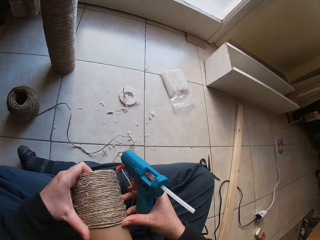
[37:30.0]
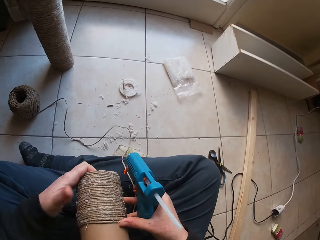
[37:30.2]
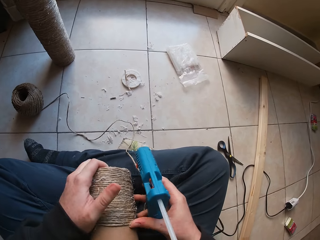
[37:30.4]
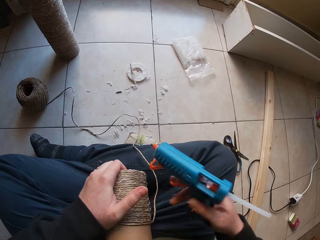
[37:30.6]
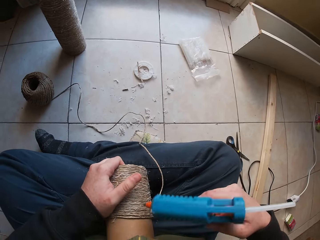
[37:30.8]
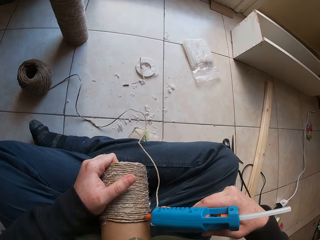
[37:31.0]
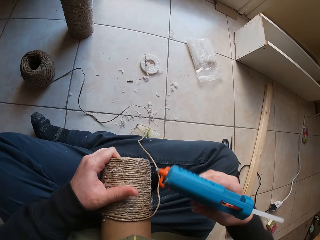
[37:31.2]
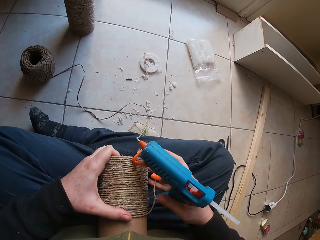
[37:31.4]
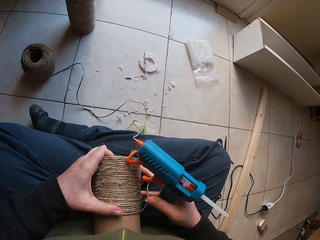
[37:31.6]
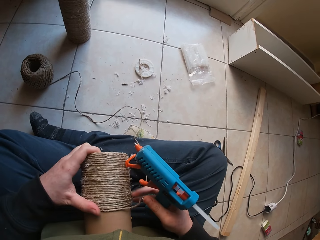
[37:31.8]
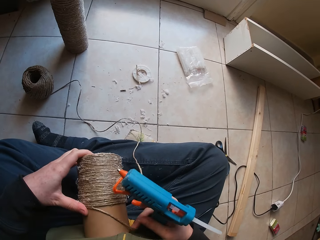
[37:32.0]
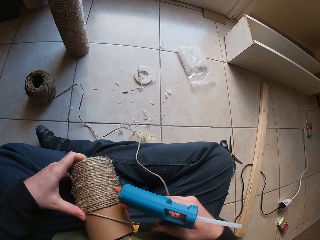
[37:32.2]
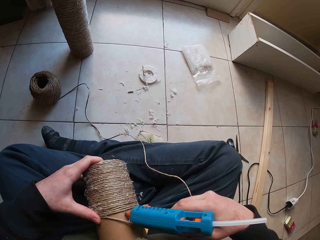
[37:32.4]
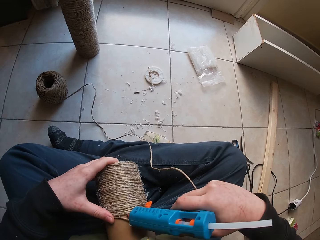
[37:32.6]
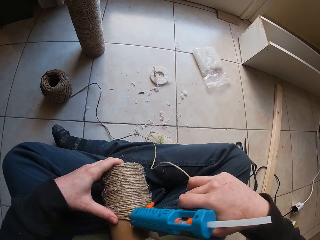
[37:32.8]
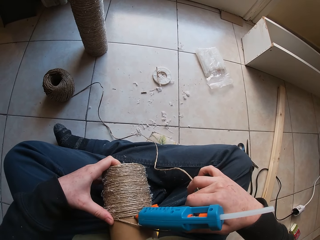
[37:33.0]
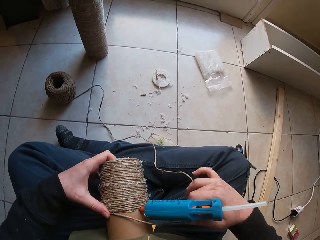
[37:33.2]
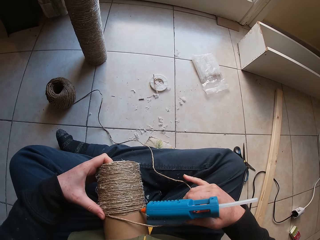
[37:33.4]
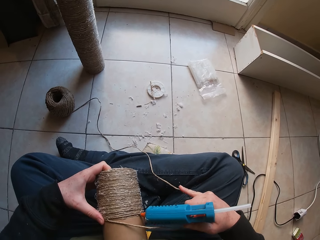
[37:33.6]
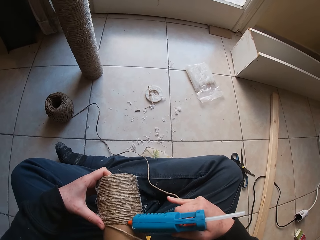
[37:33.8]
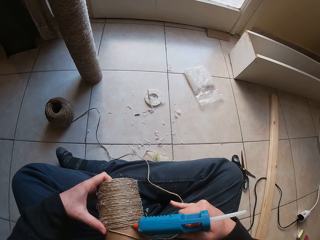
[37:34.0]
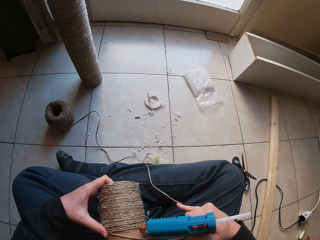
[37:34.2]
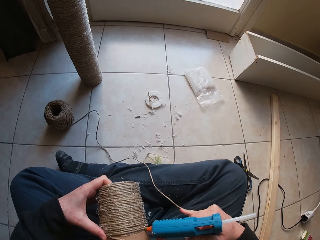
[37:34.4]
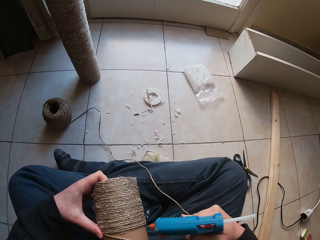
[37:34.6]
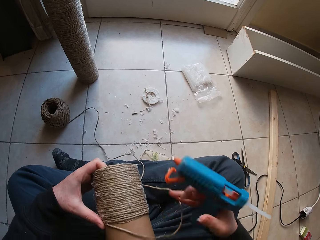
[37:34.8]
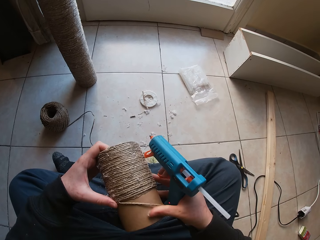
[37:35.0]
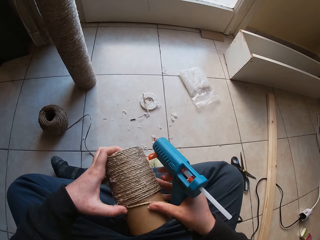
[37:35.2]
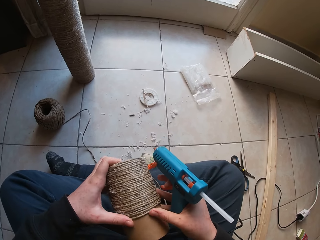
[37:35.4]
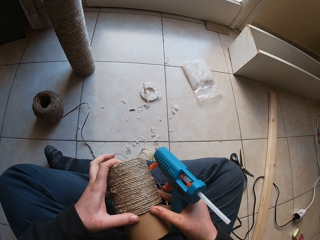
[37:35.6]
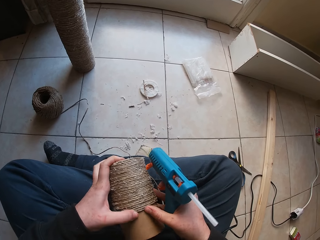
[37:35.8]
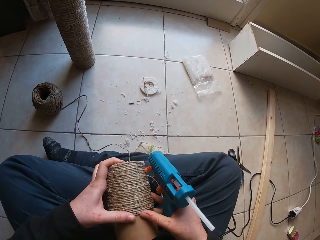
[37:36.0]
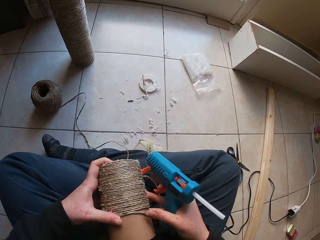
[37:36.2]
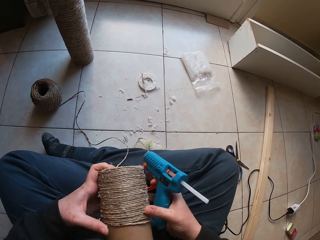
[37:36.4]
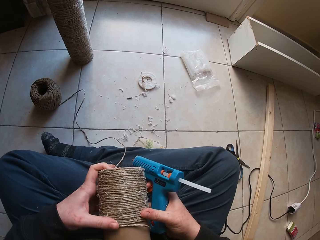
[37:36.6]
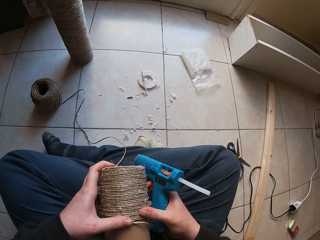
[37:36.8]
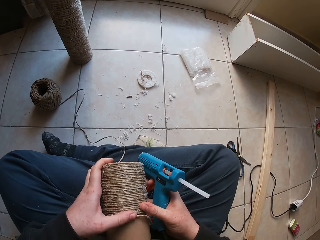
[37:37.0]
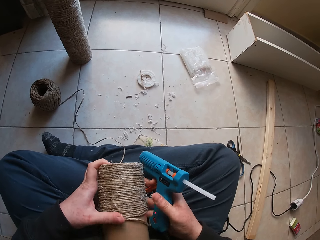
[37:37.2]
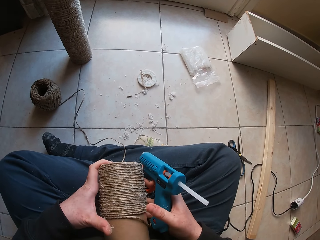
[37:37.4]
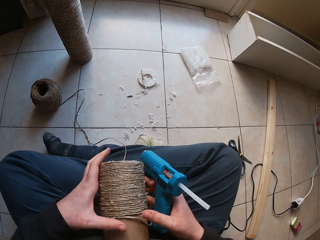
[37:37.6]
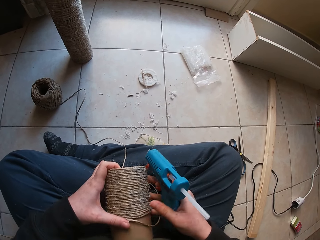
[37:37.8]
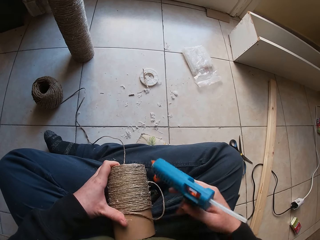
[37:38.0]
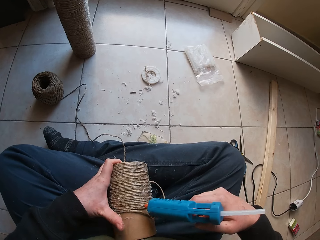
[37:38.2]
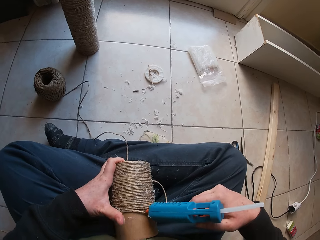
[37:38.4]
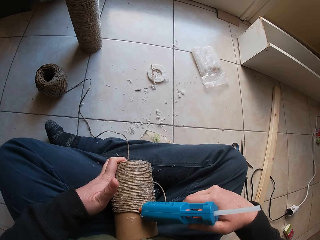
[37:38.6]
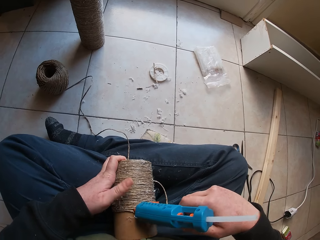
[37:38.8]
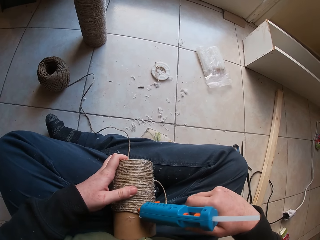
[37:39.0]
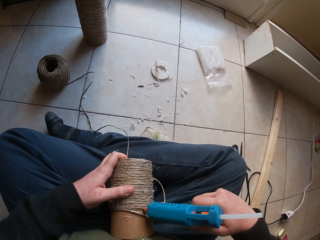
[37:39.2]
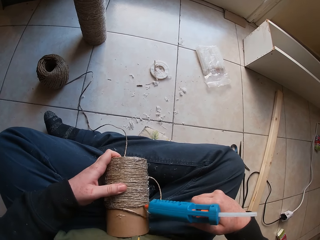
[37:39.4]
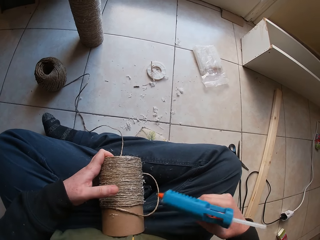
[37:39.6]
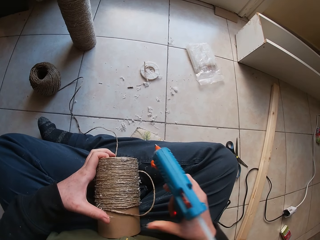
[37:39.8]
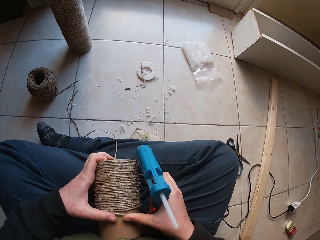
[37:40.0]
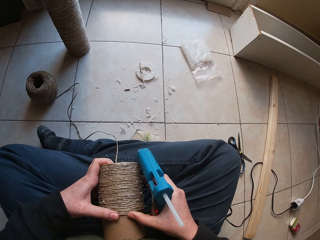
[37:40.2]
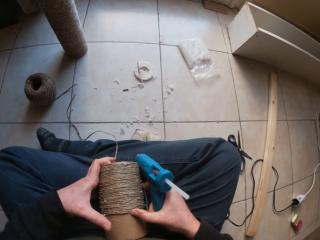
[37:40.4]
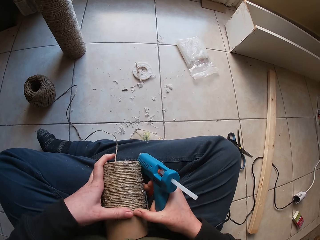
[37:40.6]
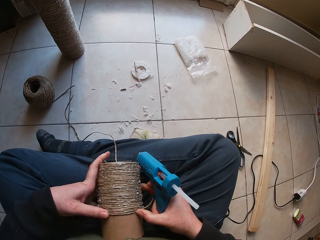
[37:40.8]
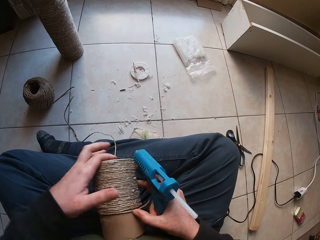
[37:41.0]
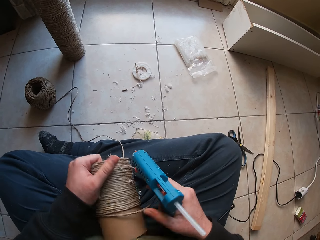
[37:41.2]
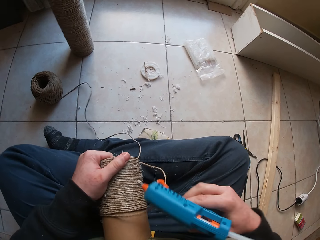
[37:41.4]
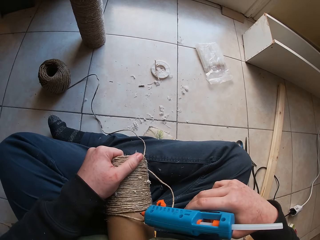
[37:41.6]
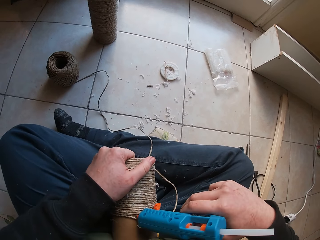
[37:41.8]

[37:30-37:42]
The camera wearer applies glue on the paperboard tube in her left hand with the glue gun in her right hand. She glues the rope to the paperboard tube with both hands. She glues the rope to the paperboard tube with her left hand. She applies glue on the paperboard tube in her left hand with the glue gun in her right hand. She glues the rope to the paperboard tube with both hands.

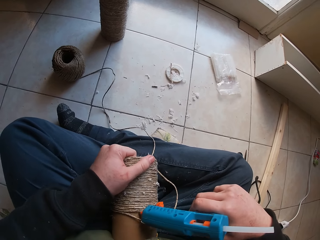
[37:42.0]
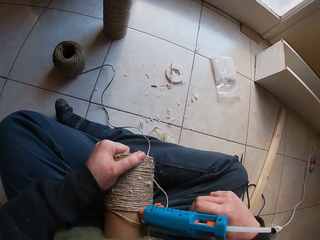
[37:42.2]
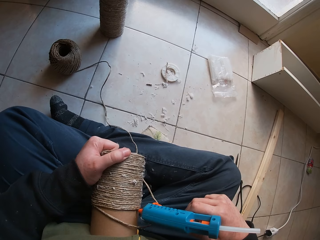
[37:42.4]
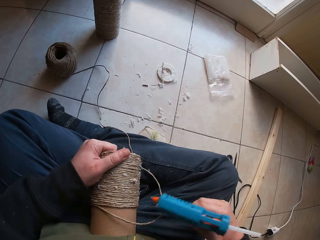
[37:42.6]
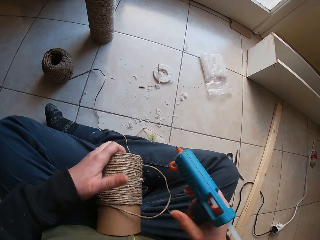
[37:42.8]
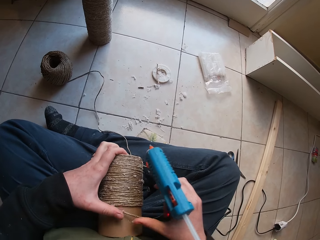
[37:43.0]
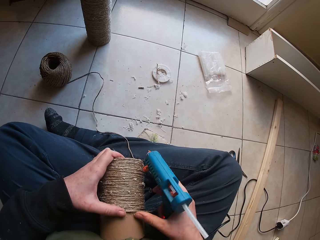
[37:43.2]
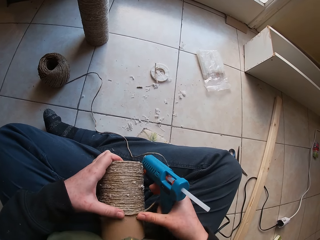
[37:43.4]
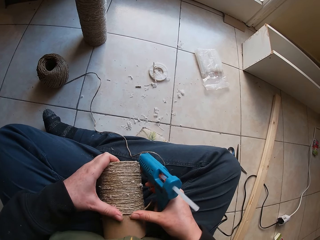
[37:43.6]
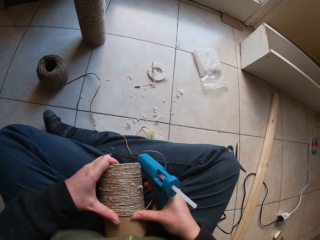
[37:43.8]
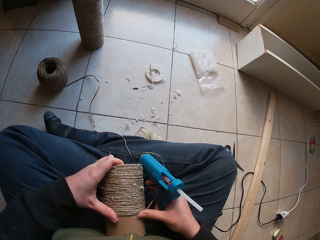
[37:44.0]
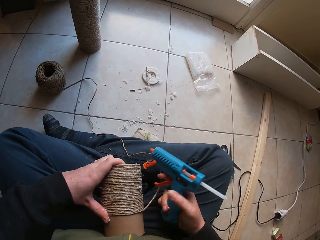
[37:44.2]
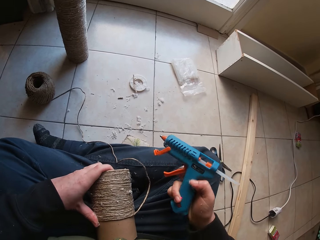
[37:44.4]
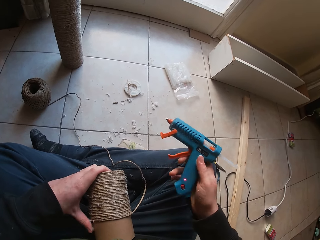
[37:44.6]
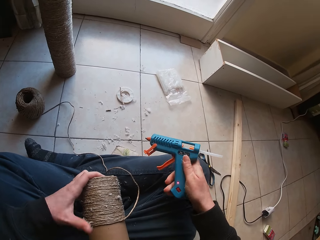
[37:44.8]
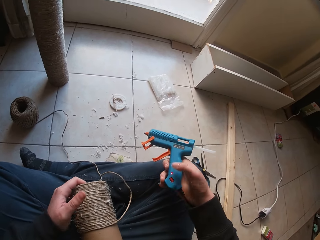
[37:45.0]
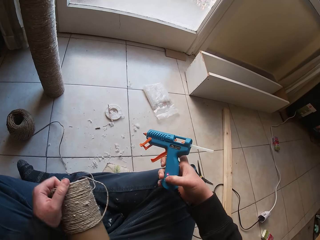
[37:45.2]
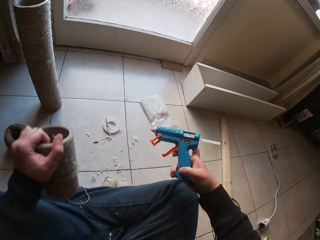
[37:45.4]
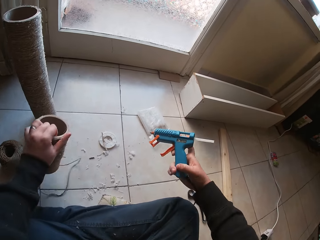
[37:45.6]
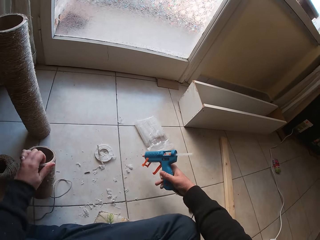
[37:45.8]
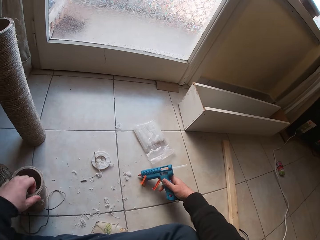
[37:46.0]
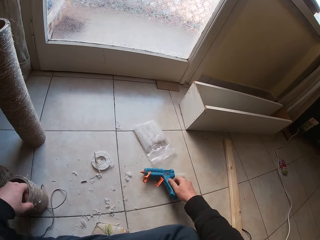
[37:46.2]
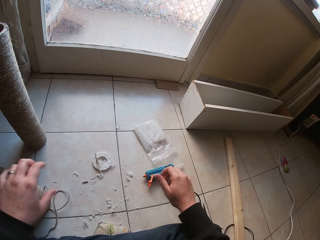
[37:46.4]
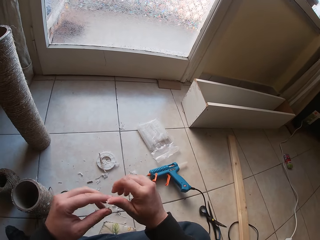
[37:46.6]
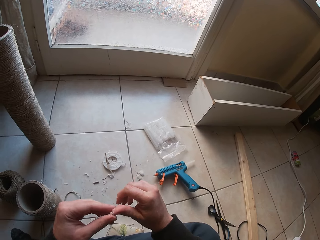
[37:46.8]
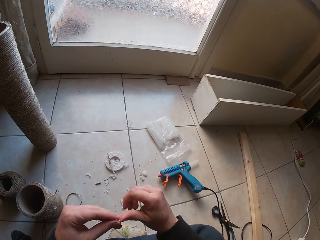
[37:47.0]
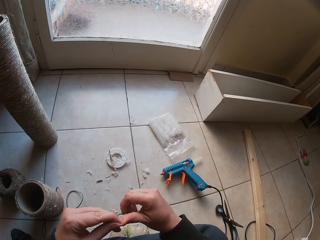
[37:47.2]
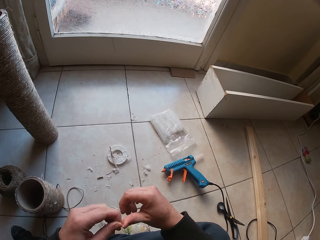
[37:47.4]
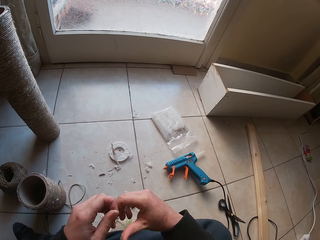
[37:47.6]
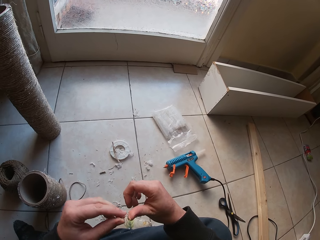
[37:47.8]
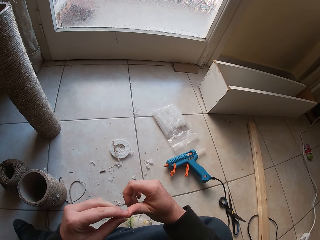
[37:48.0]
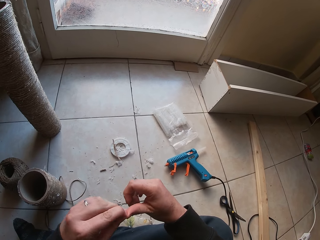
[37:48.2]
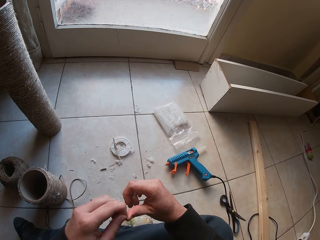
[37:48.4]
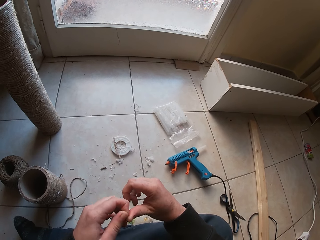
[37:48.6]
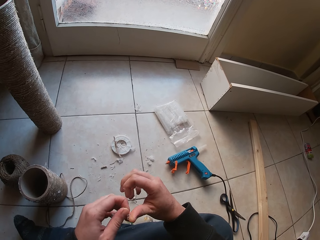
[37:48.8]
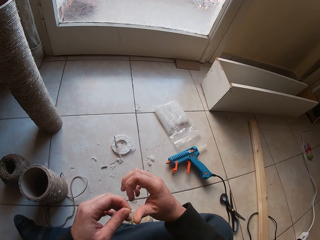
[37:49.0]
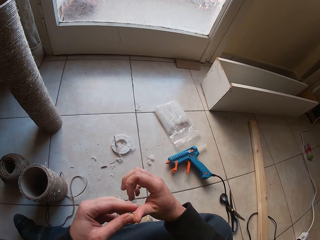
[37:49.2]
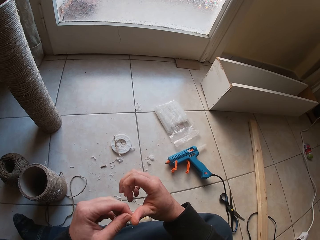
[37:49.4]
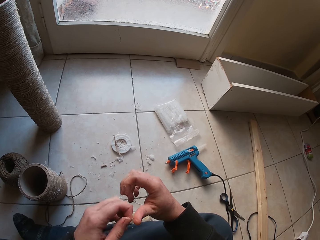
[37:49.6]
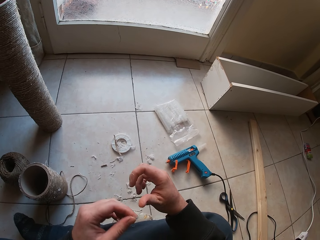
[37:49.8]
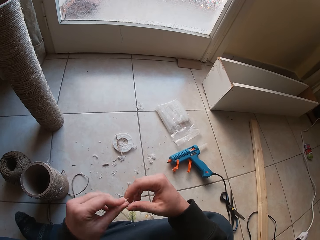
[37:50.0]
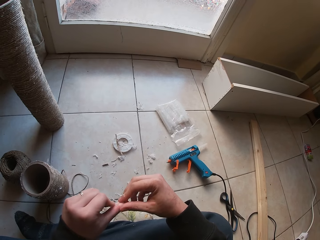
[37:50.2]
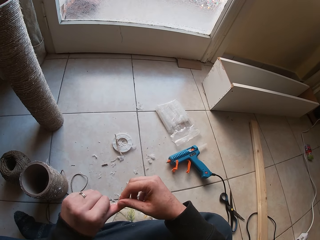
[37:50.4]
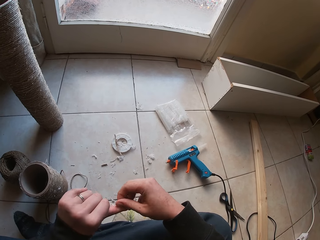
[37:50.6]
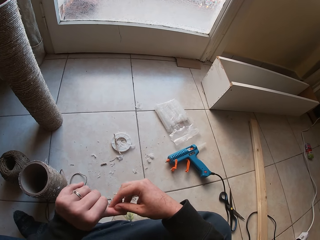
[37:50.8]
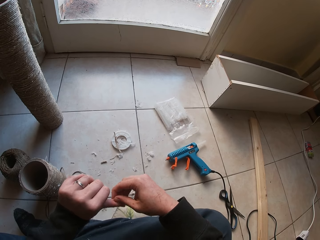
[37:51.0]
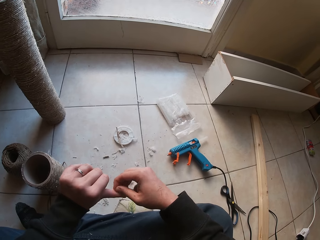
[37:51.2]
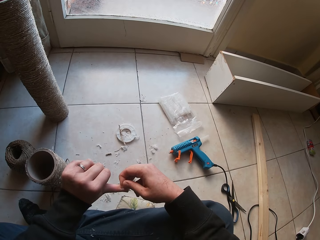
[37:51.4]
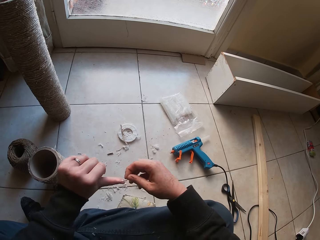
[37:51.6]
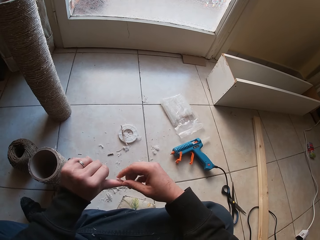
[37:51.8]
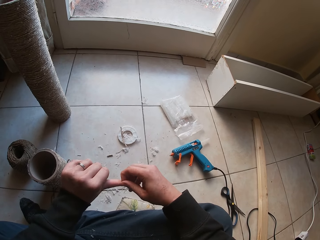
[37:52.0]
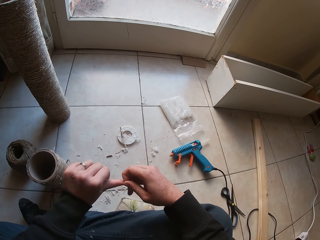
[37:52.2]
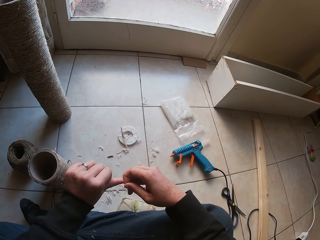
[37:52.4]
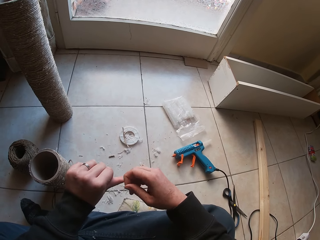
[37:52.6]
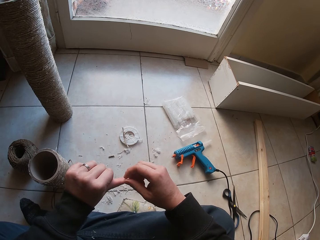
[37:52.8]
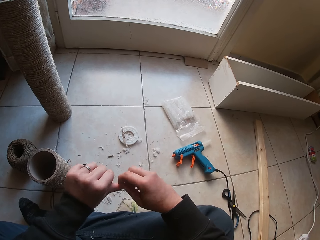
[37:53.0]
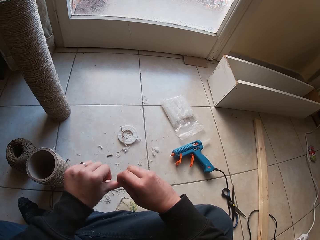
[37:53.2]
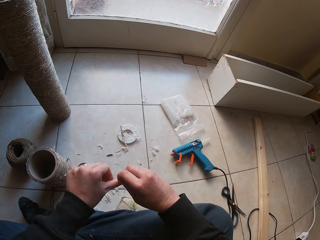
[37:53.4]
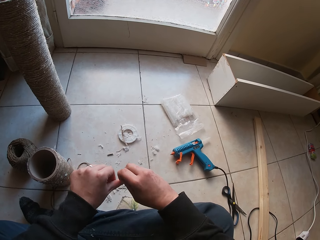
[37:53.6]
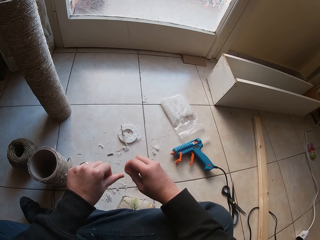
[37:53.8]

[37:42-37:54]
The camera wearer applies glue on the paperboard tube in her left hand with the glue gun in her right hand. She glues the rope to the paperboard tube with both hands. She drops the paperboard tube from her left hand to the ground. She drops the glue gun from her right hand to the ground. She removes fiber on her right hand with her left hand. She removes fiber on her left hand with her right hand.
